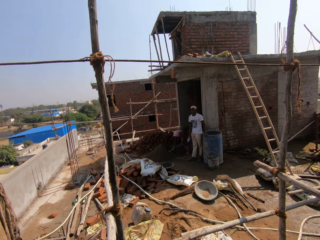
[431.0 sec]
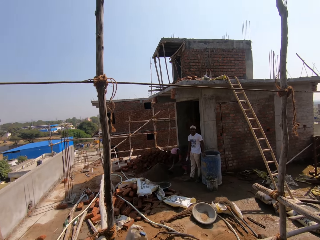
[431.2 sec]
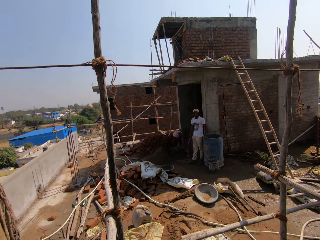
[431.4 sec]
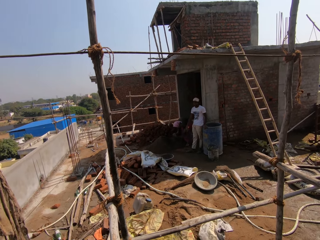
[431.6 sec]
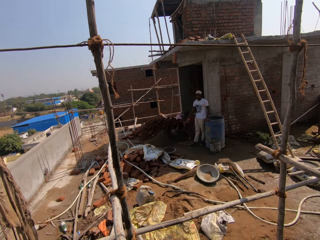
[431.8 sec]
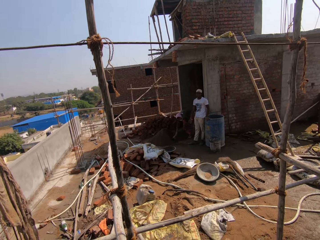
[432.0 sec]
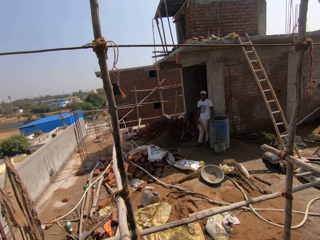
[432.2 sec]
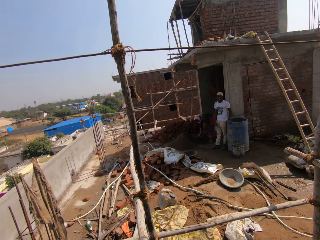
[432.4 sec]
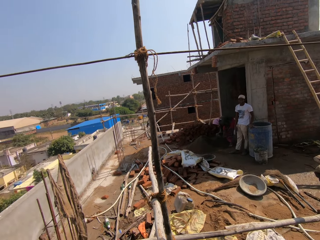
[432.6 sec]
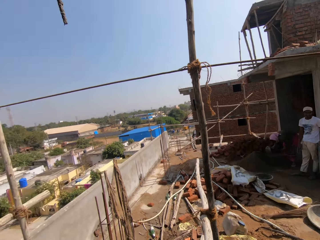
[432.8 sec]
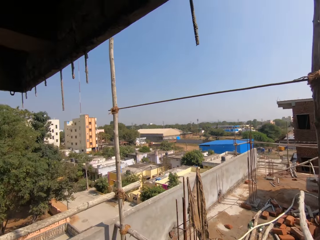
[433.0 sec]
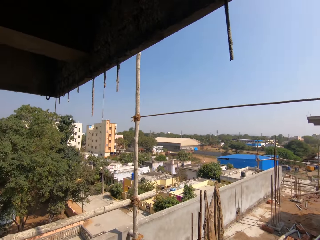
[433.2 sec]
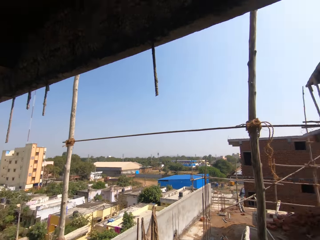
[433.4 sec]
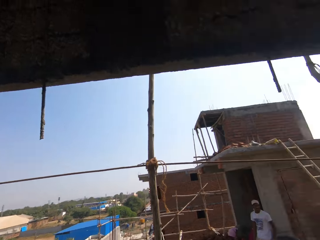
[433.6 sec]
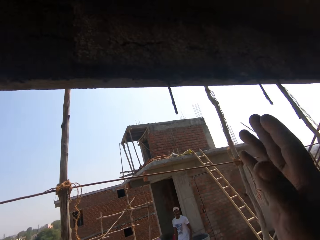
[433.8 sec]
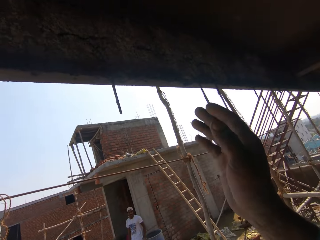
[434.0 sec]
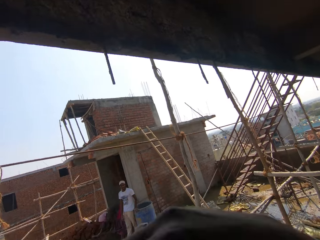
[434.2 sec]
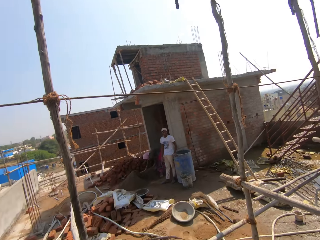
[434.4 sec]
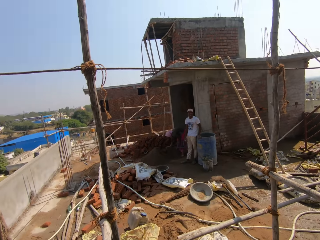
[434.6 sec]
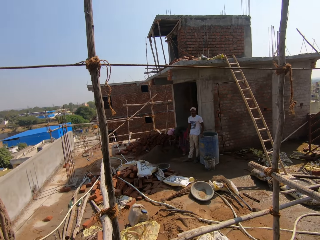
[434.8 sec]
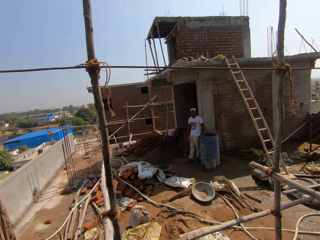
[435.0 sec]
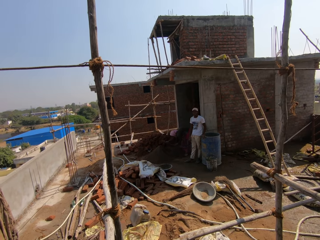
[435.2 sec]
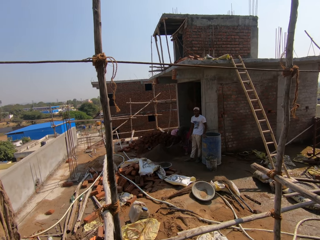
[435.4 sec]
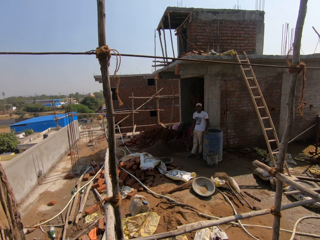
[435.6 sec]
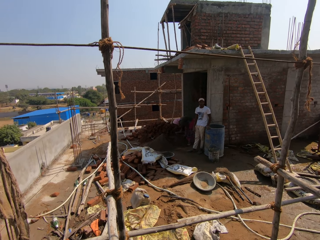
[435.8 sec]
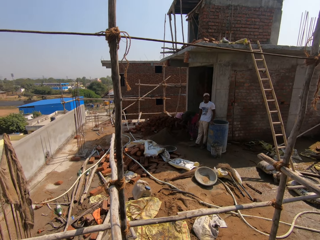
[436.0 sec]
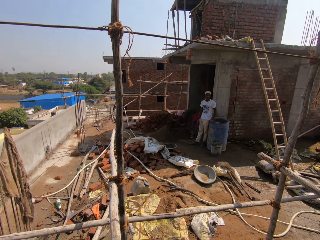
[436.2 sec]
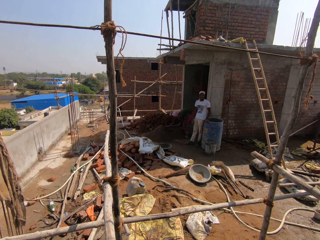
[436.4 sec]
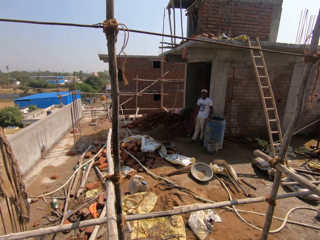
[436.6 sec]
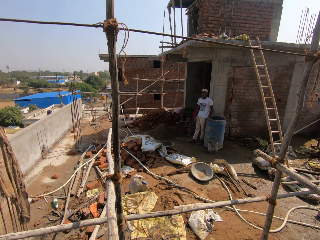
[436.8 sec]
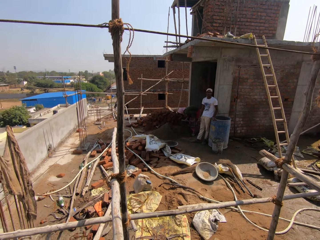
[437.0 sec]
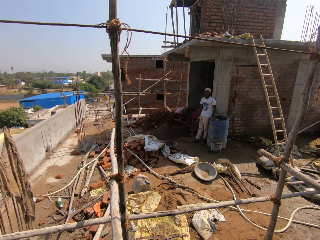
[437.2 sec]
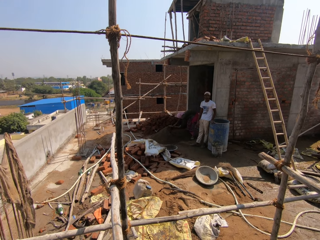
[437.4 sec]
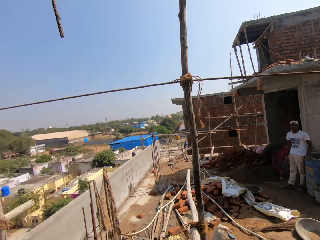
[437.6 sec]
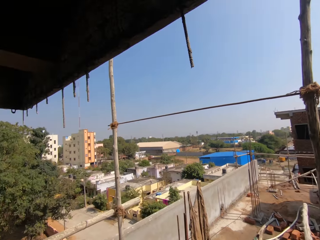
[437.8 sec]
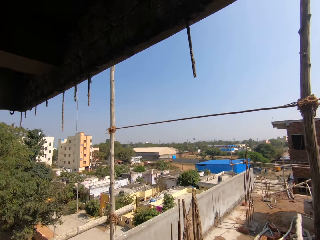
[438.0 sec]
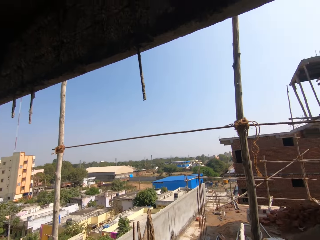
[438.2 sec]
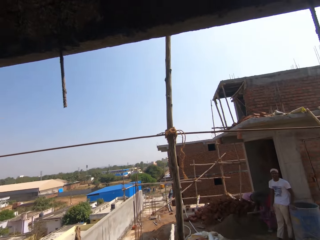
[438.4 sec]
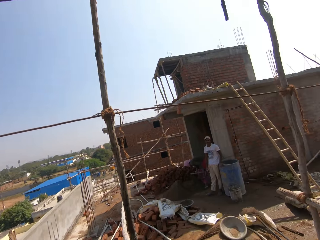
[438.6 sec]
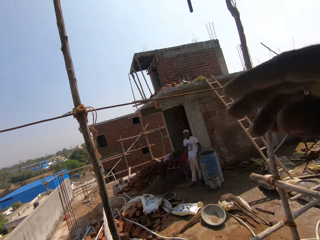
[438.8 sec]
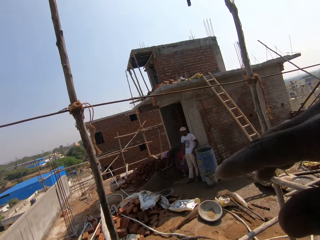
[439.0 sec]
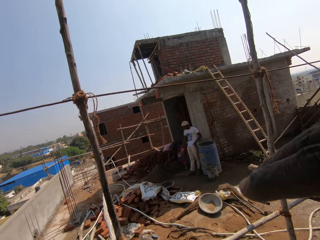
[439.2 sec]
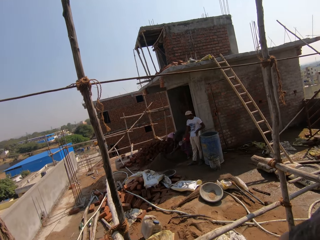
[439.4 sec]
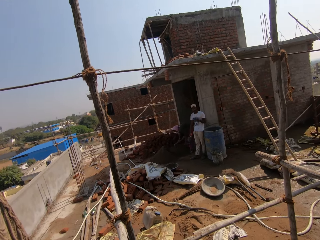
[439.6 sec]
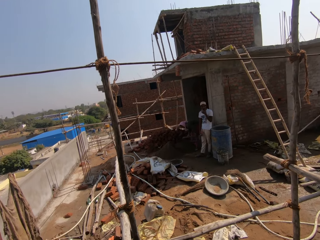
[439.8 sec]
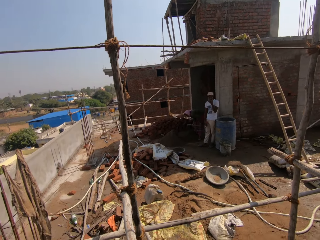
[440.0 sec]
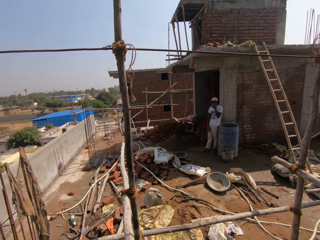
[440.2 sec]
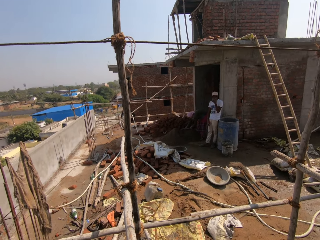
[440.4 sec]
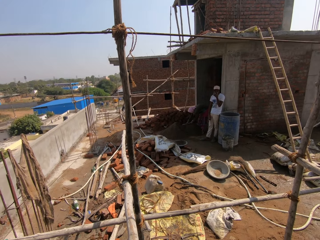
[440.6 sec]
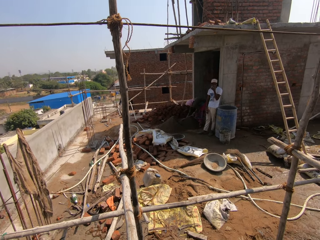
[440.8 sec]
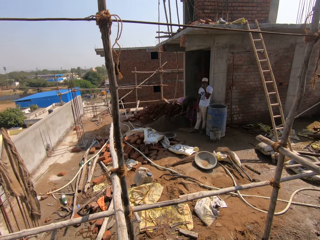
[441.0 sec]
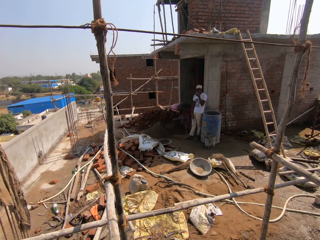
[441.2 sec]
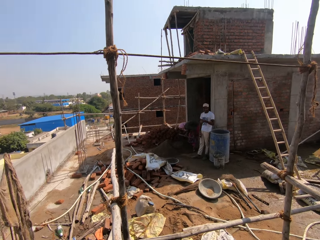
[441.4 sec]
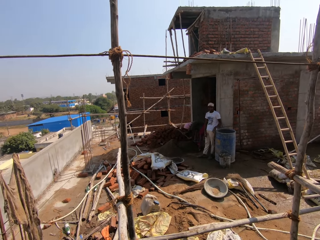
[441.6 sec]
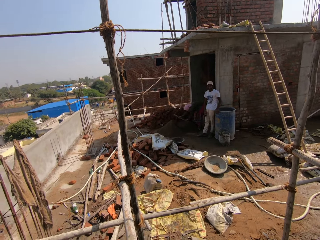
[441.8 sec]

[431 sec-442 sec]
The camera wearer looks around the construction site. He gestures with his hand. He converses with a man. He looks around the building site. He moves his hand.

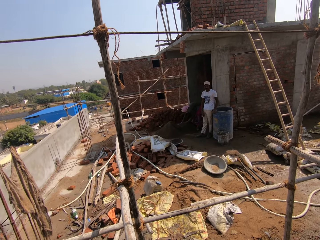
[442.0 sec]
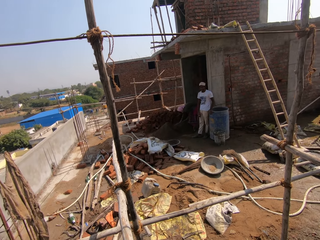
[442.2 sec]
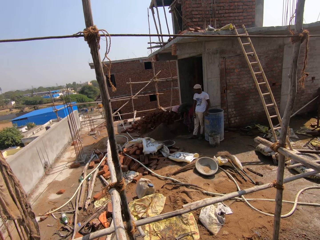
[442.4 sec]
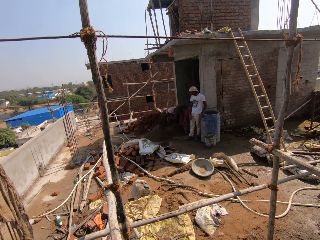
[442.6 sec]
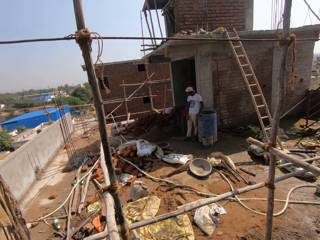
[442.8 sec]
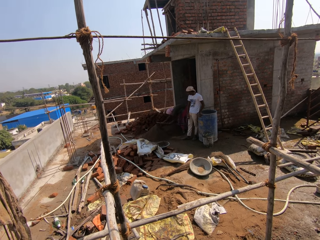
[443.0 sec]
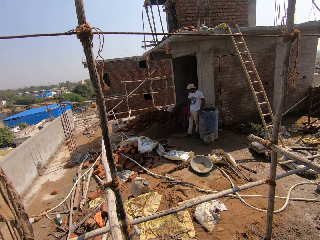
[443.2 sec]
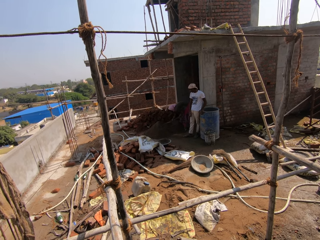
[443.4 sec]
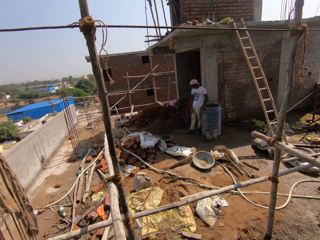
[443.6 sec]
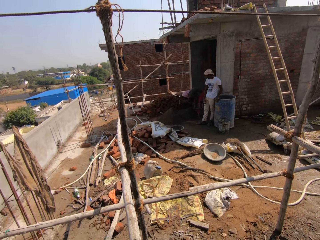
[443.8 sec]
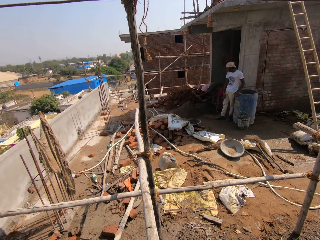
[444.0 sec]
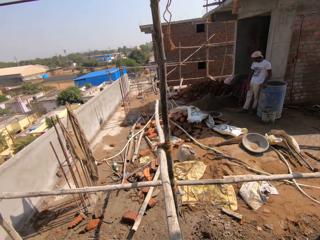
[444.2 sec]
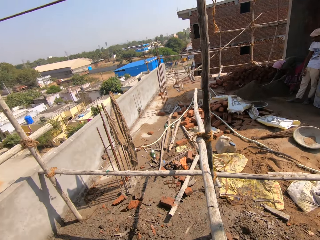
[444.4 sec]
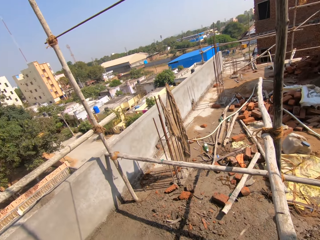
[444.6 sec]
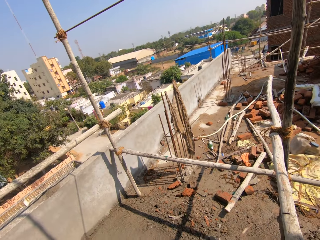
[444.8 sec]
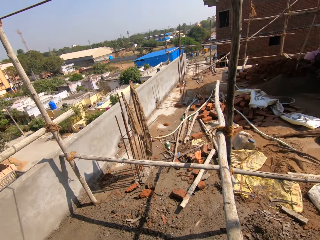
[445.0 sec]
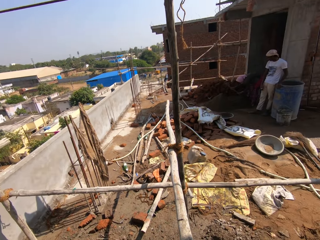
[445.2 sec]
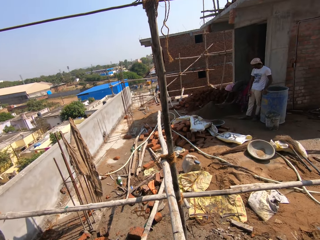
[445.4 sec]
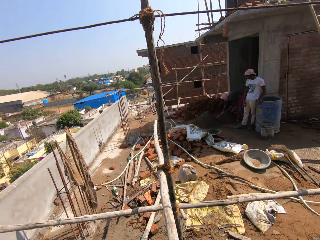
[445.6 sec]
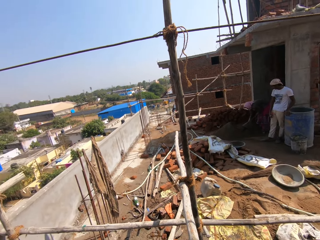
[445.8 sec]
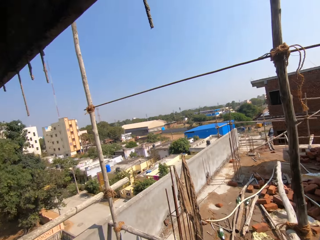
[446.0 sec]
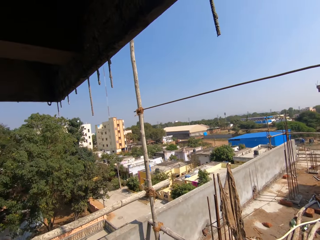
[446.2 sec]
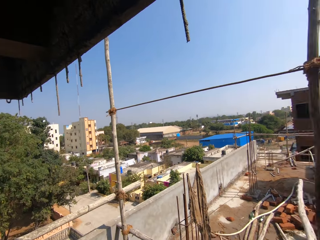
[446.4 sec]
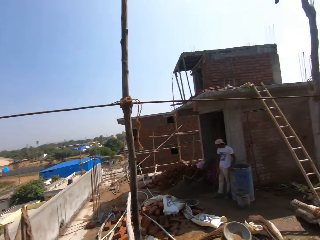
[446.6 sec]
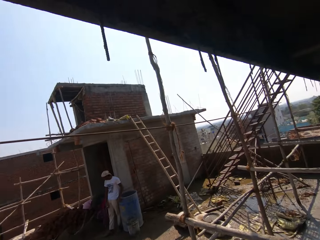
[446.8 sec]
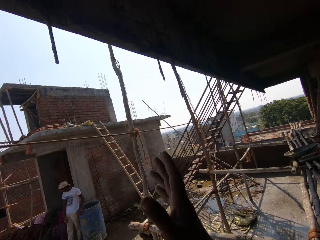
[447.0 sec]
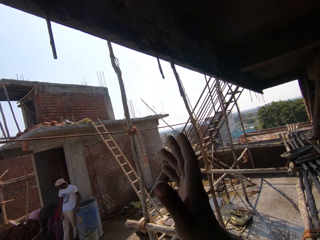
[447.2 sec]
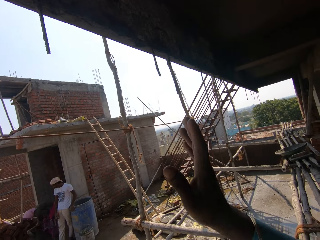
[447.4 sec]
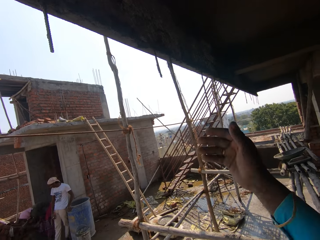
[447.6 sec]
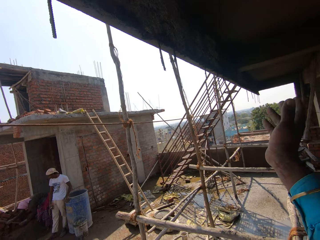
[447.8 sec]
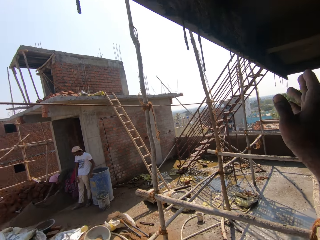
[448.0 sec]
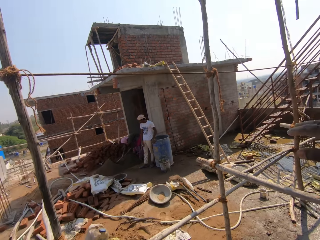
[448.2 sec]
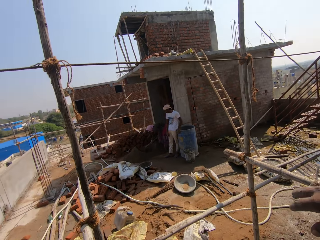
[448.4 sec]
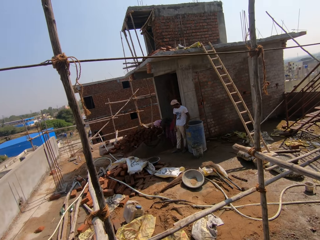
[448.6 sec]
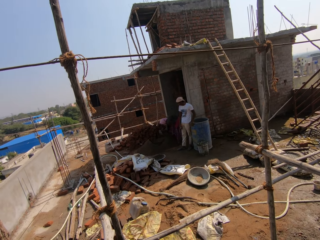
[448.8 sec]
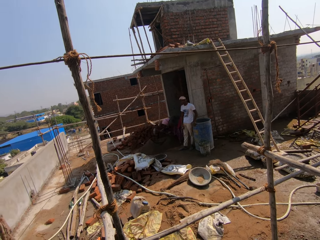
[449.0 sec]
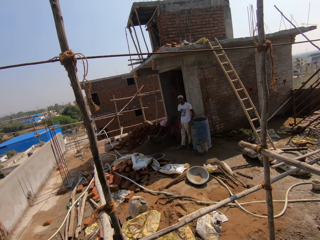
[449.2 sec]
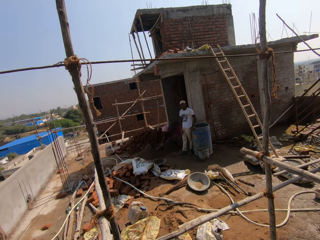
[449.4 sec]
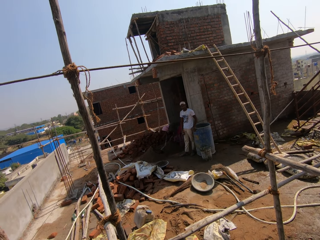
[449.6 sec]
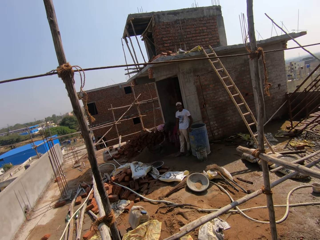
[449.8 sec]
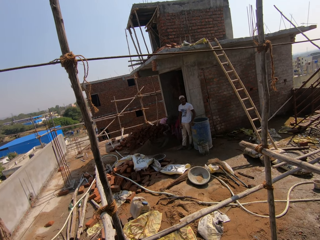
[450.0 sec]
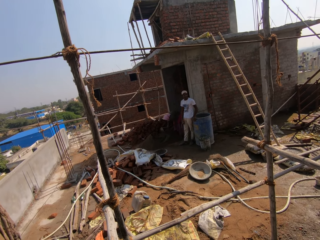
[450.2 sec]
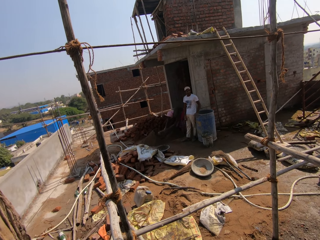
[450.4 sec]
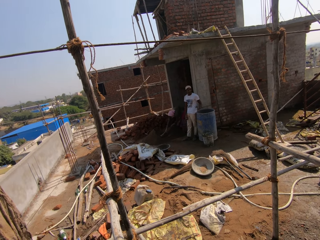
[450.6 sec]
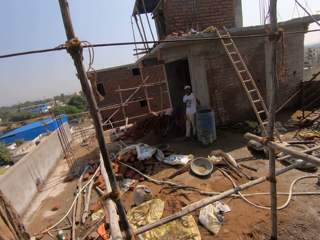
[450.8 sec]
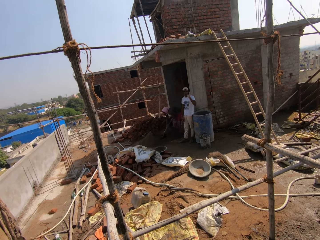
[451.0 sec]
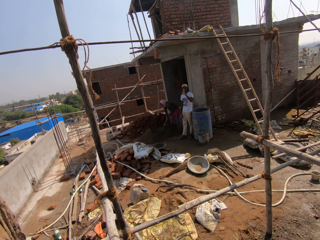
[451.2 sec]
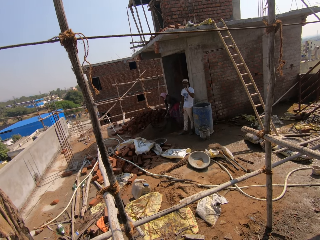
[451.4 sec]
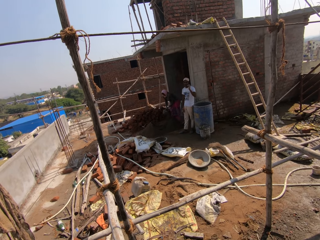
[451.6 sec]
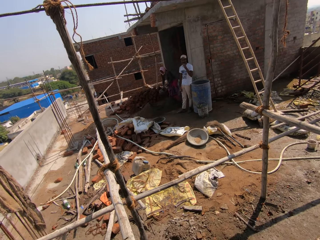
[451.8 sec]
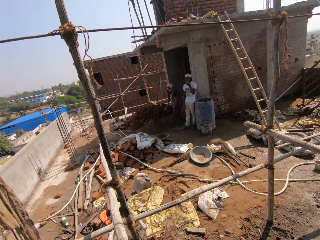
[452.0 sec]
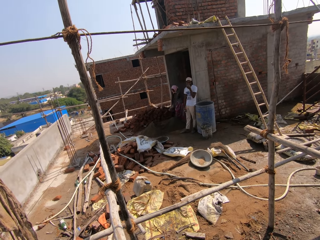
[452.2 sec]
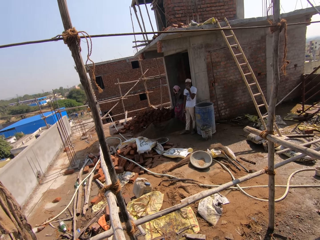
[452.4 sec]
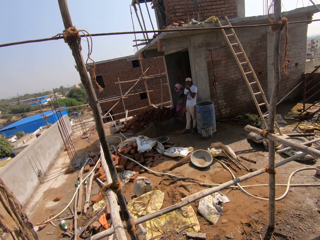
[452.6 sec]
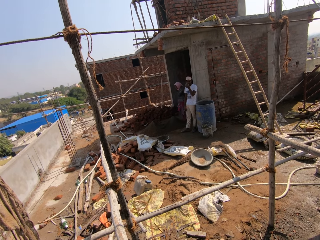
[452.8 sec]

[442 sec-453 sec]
The camera wearer converses with a man. He looks around the building site. He converses with the man. He gestures with his hand.
